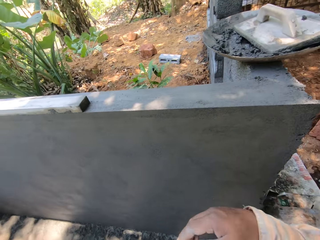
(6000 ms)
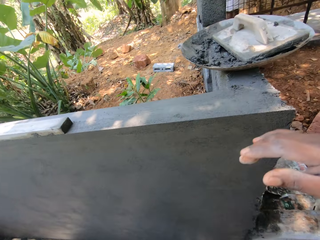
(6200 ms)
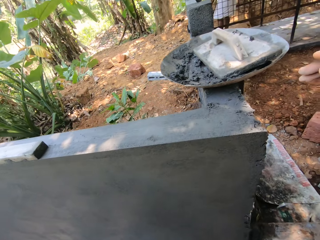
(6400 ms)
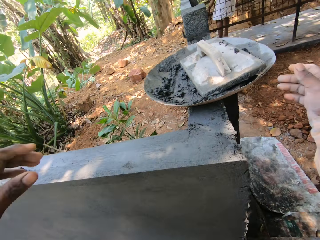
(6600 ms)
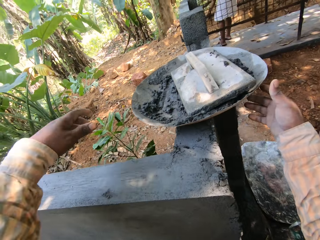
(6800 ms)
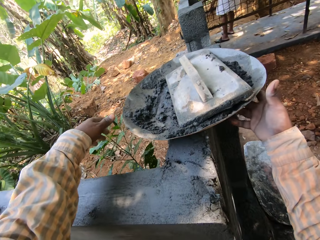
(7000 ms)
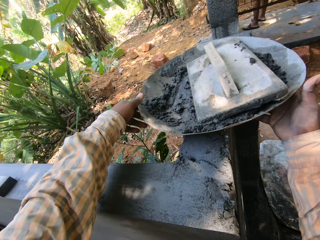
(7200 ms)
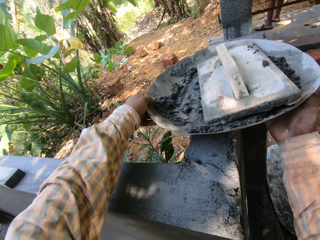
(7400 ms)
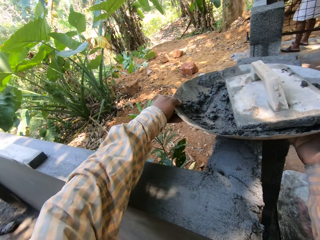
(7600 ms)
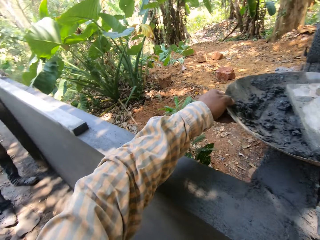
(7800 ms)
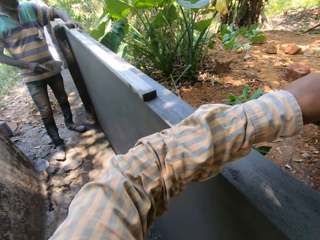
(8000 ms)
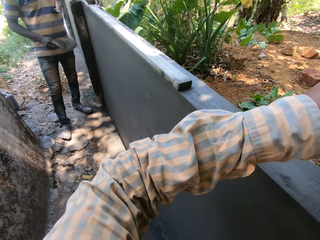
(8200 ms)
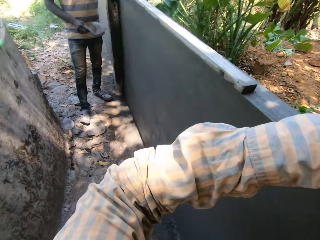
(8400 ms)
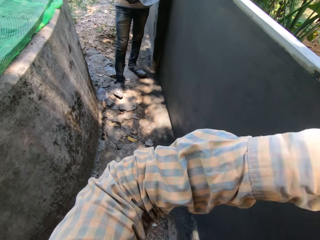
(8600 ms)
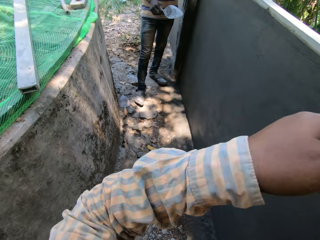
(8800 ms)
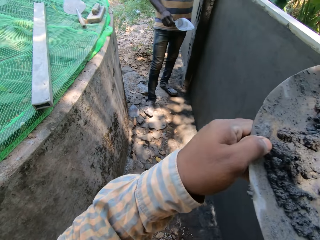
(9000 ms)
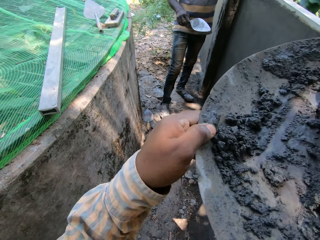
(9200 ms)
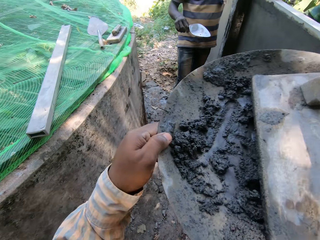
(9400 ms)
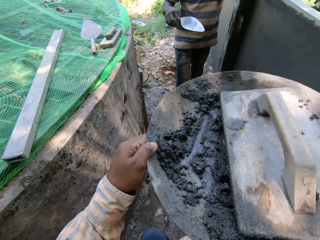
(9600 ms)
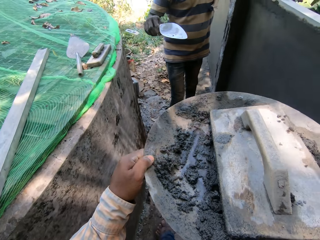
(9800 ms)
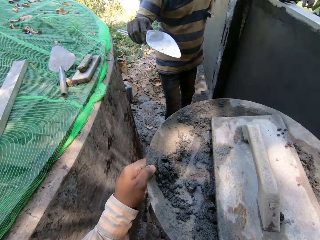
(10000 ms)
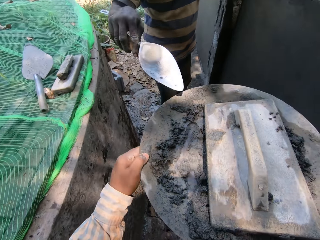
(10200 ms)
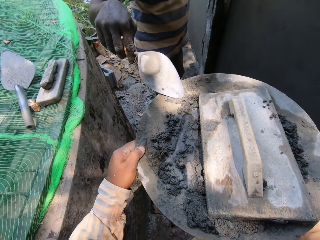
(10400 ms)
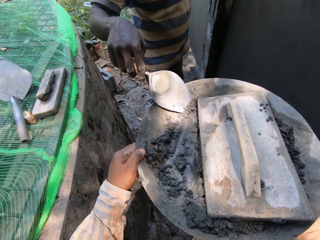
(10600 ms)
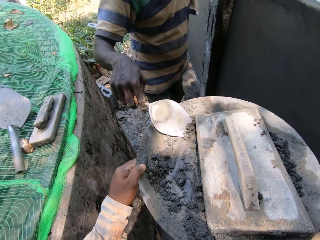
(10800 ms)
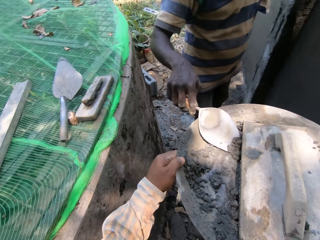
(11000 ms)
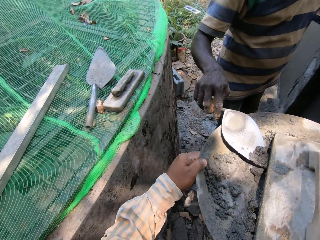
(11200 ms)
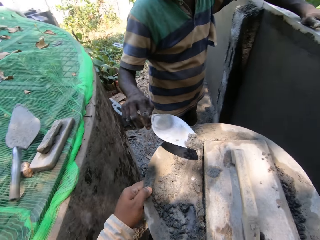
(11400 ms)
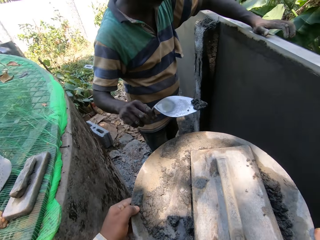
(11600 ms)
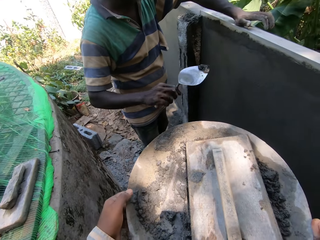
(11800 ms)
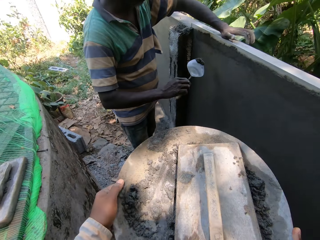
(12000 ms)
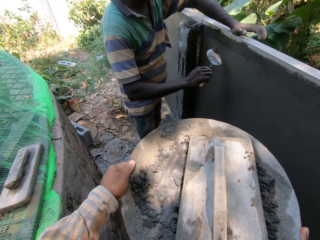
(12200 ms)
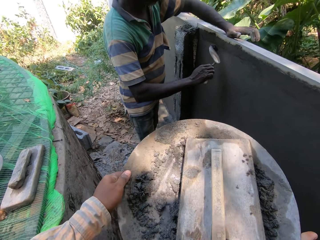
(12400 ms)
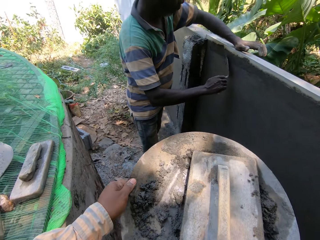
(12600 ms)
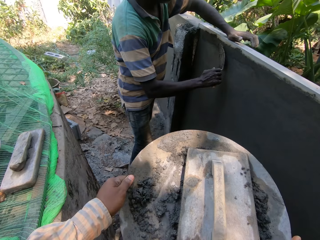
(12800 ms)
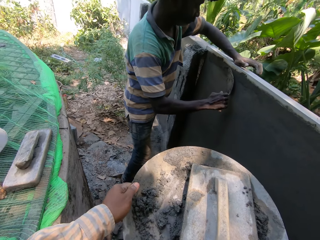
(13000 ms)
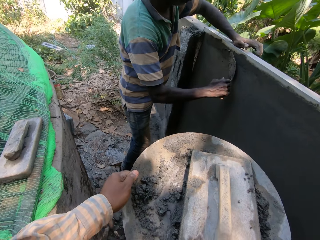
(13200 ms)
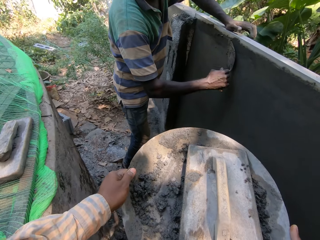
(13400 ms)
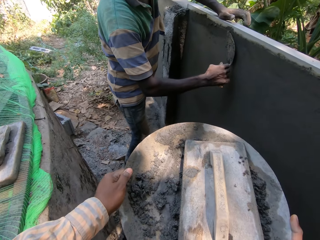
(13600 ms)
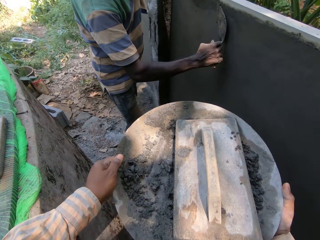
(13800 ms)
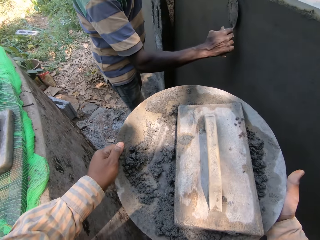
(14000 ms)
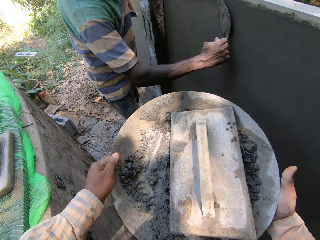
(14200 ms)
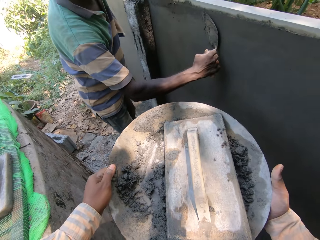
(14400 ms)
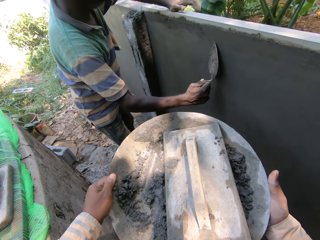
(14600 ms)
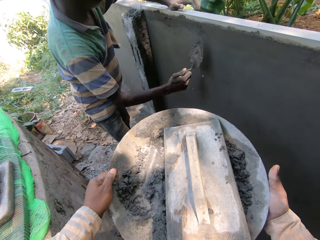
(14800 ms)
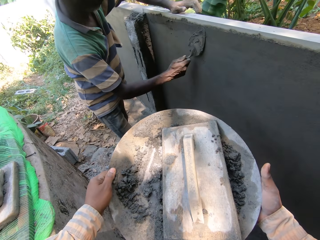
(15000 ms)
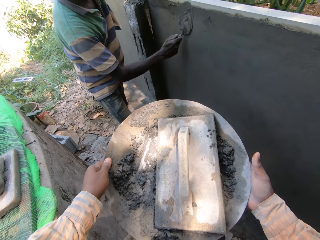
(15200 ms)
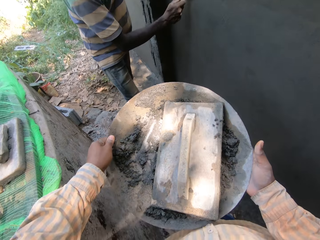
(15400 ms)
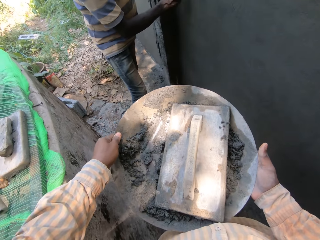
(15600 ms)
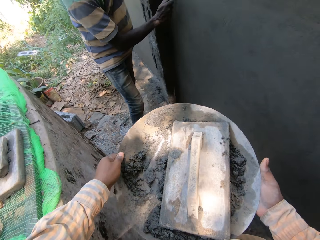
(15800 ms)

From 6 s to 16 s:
The camera wearer places his right hand on a cement bowl on the wall. He places his left hand on the cement bowl on the wall. He takes the cement bowl from the wall with both hands. He carries the head pan. A man takes cement from the cement bowl in the camera wearer's hands with the hand trowel in his right hand. The camera wearer holds the head pan for the man. He interacts with the man. The man plasters the wall with mortar with the hand trowel in his right hand.

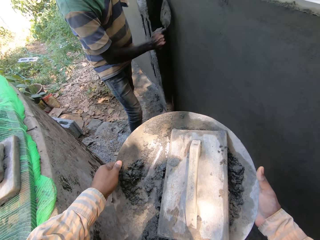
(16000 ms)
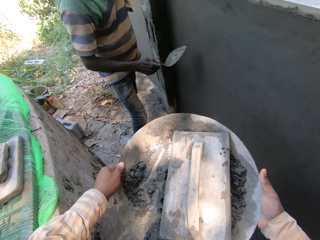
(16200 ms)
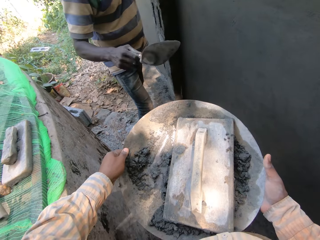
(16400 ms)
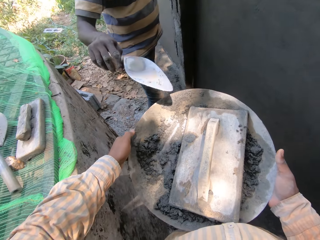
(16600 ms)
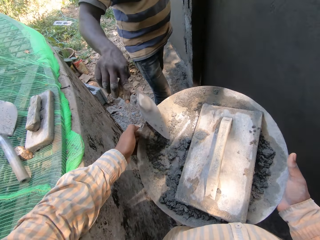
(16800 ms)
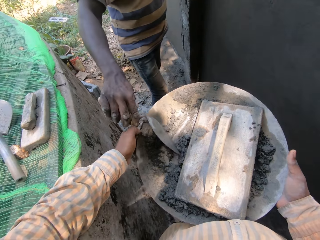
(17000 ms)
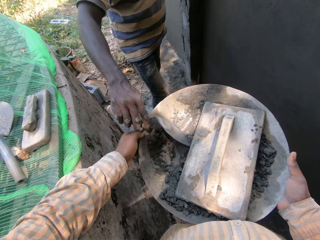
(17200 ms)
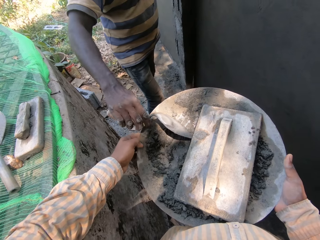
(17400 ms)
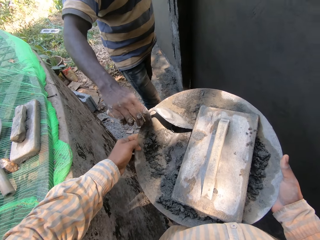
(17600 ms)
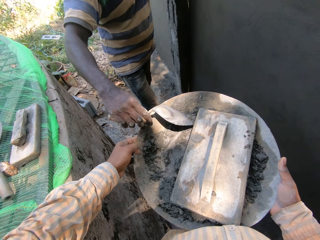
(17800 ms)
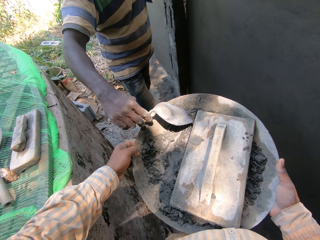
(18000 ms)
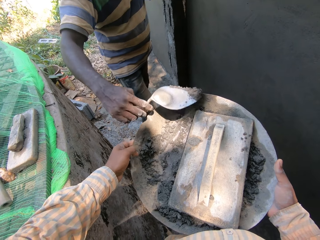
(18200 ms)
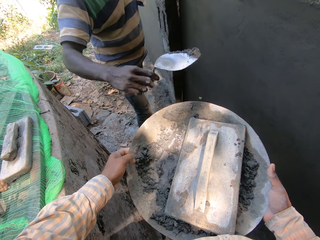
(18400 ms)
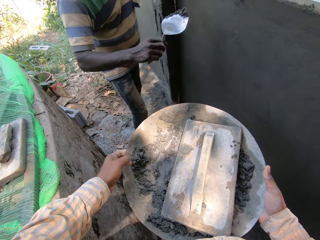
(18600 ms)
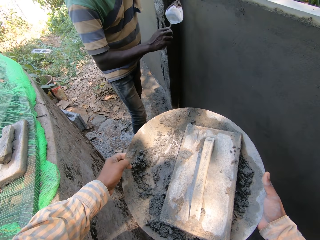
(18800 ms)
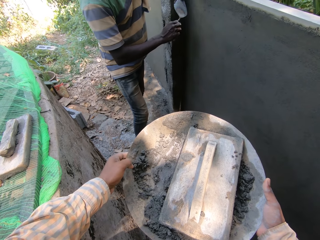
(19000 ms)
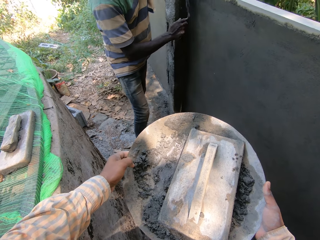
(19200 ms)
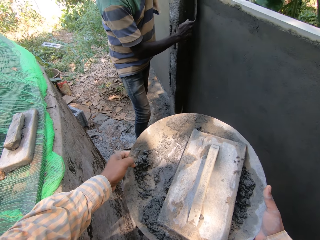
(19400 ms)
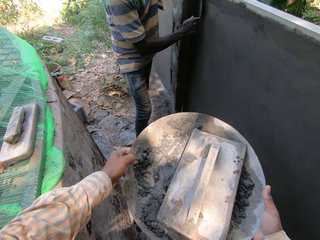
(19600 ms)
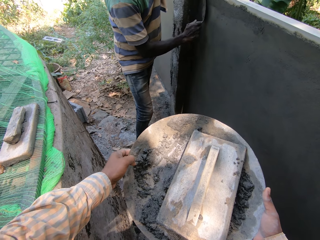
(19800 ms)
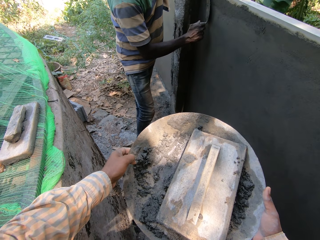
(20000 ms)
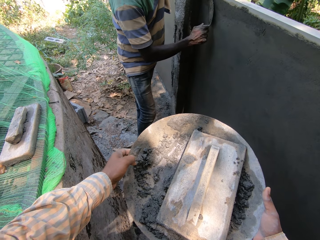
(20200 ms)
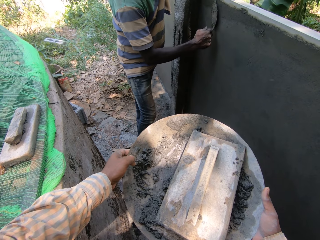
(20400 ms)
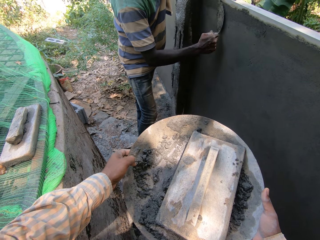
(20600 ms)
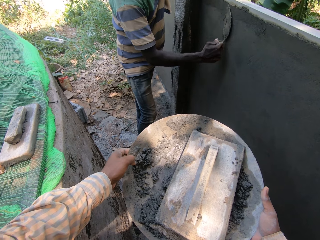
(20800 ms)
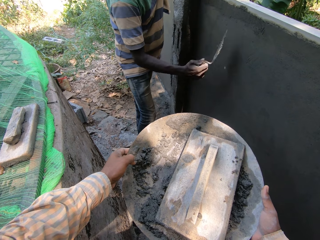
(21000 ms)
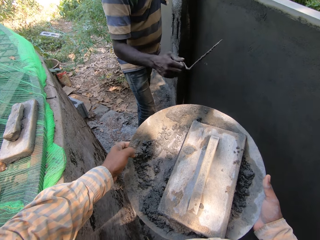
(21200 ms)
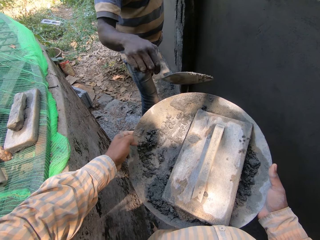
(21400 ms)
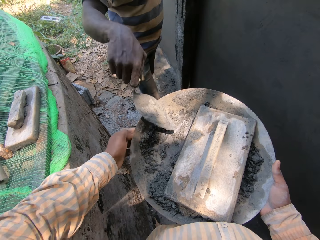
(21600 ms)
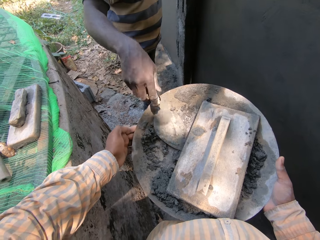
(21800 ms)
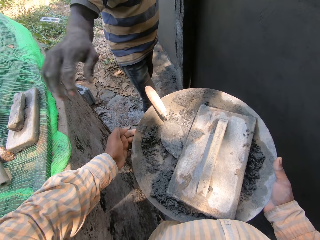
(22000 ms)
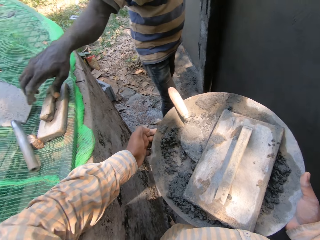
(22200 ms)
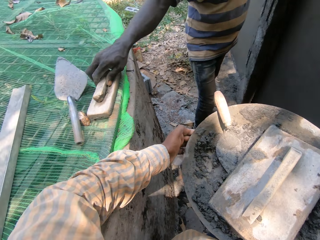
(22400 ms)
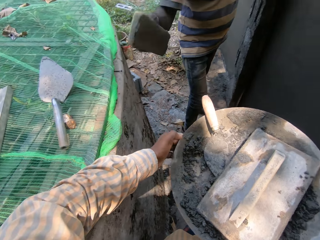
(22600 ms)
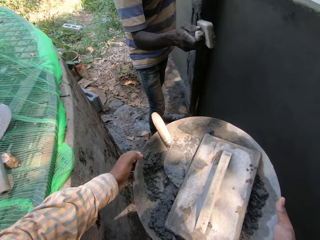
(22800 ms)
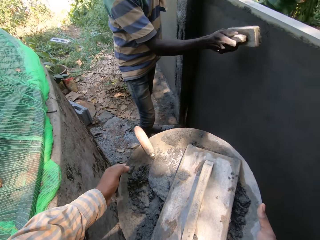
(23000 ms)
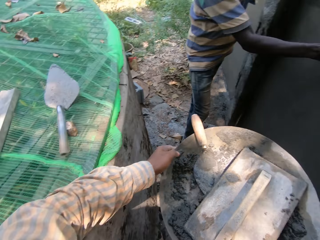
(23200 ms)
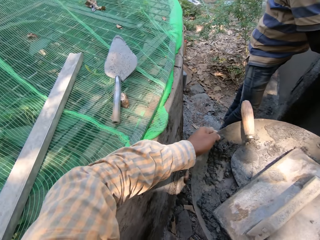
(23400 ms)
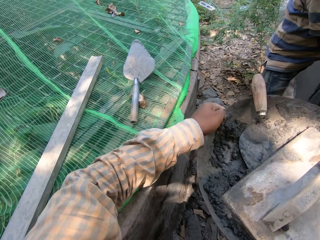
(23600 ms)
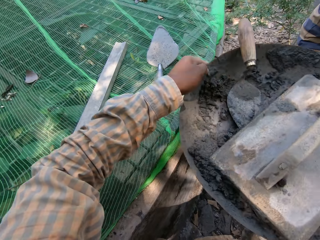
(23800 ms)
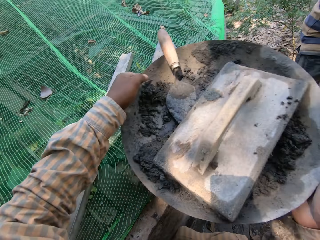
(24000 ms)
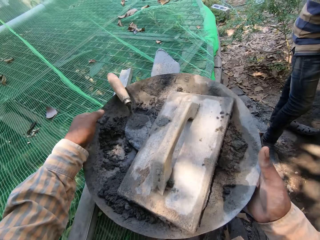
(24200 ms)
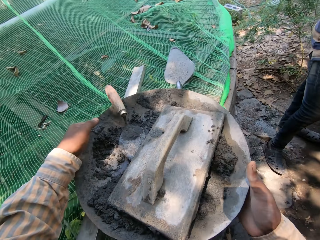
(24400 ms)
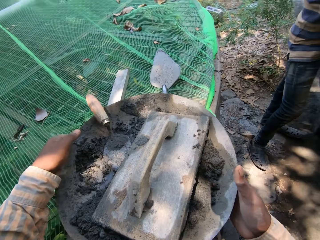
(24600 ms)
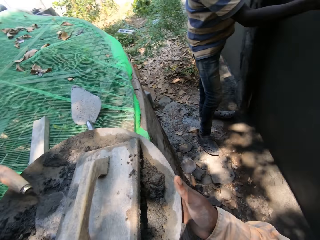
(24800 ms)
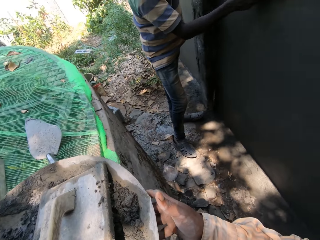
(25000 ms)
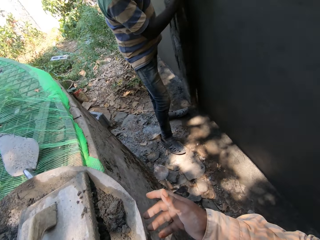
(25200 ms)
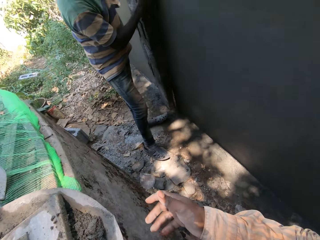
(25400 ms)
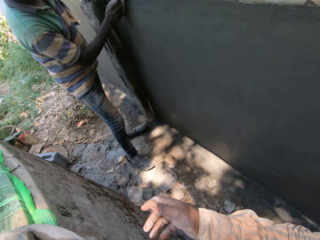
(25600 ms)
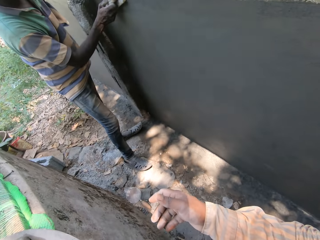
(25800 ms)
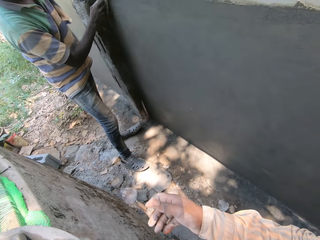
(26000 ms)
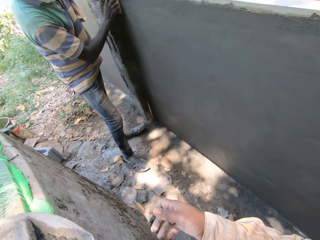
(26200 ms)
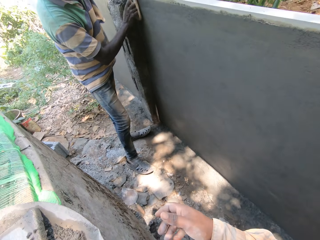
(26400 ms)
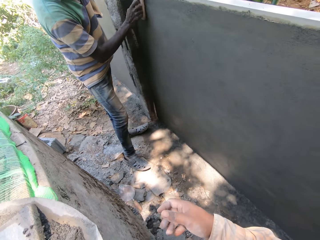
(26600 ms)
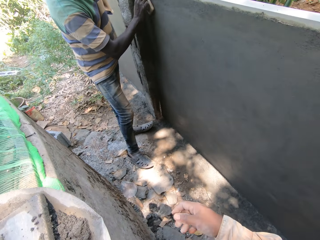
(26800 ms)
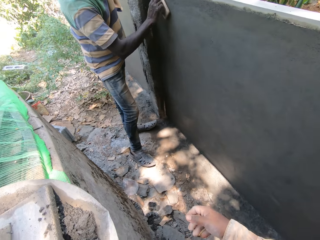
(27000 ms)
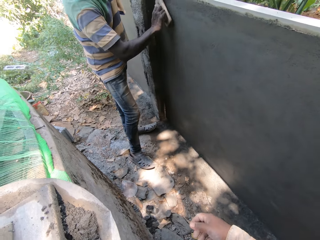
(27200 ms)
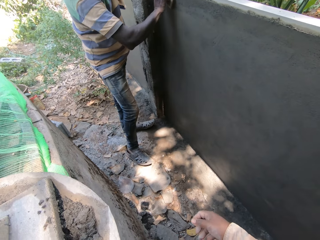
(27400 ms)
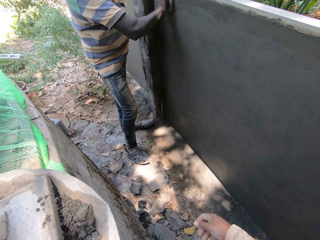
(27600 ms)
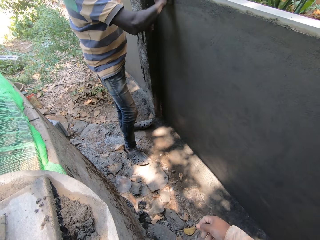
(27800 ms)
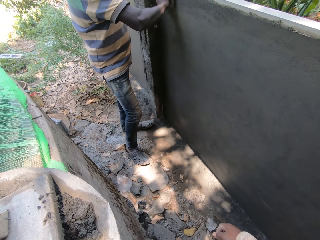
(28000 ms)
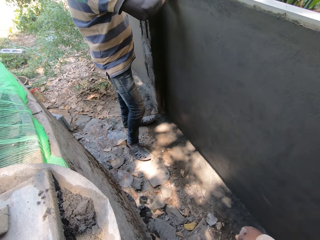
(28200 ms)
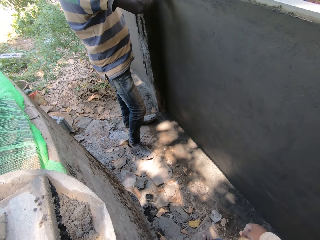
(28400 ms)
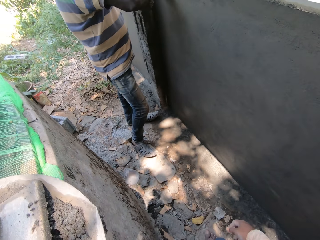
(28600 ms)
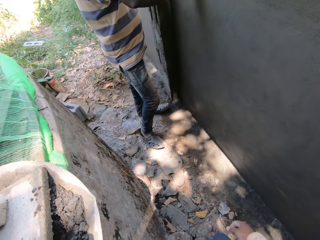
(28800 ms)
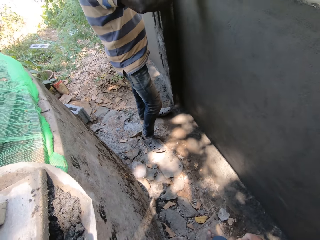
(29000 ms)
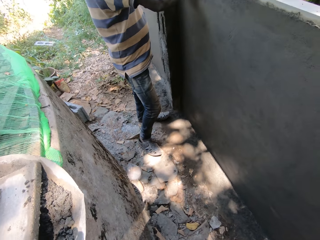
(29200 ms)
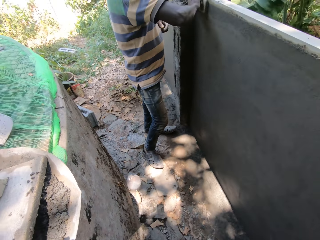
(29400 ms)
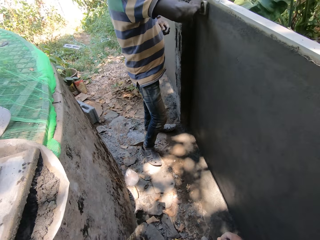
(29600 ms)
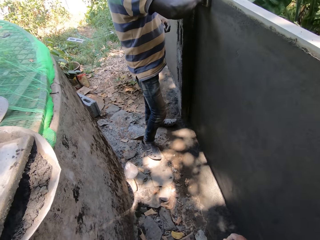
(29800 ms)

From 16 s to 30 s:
A man takes cement from the cement bowl in the camera wearer's hands with the hand trowel in his right hand. The man plasters the wall with mortar with the hand trowel in his right hand. The man places the hand trowel in the cement bowl in the camera wearer's hands with his right hand. The man takes a wooden float from the wall with his right hand. The man plasters the wall with mortar. The man places the wooden float on the wall with his right hand. The camera wearer places the cement bowl on the wall with both hands. The man smoothens the wall with the wooden float in his right hand. The camera wearer looks at the man smoothening the wall.
